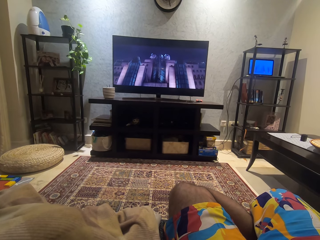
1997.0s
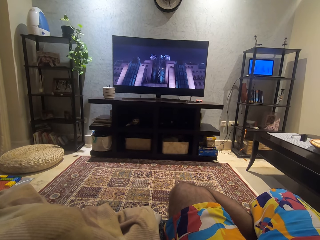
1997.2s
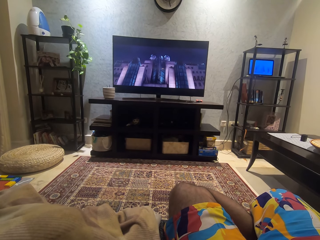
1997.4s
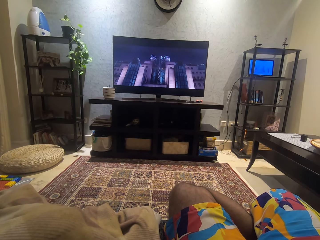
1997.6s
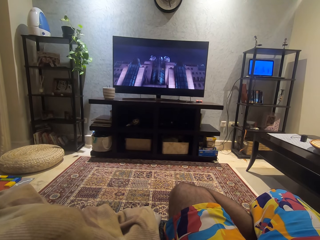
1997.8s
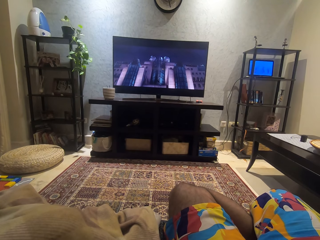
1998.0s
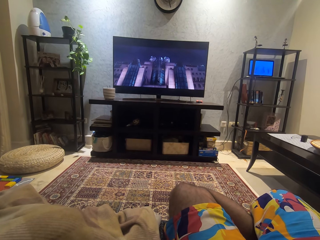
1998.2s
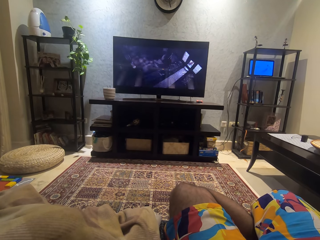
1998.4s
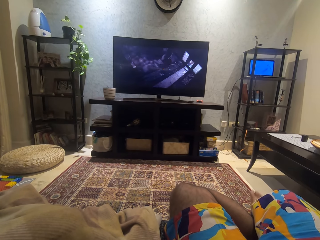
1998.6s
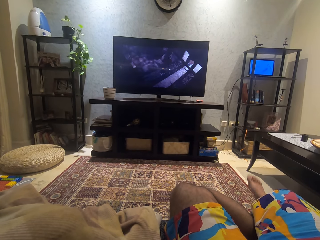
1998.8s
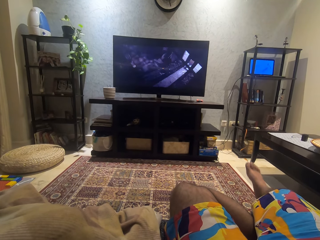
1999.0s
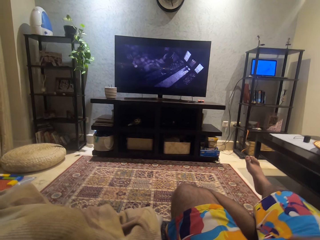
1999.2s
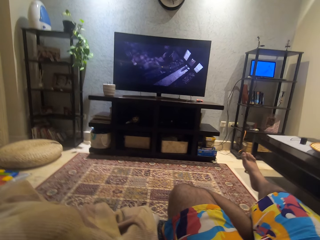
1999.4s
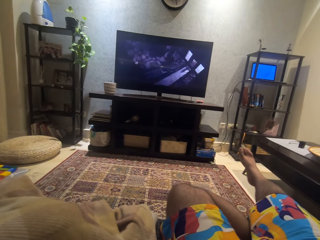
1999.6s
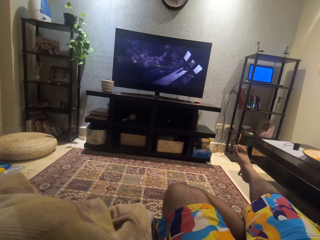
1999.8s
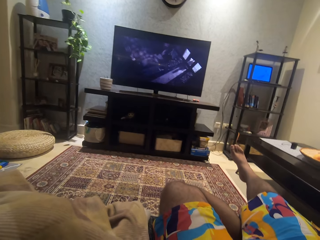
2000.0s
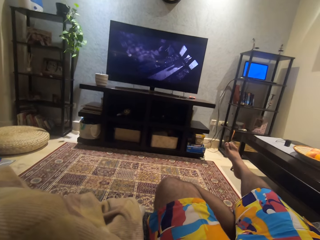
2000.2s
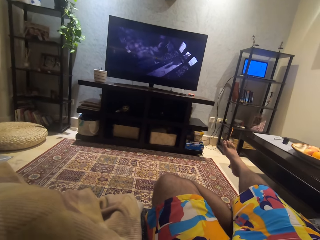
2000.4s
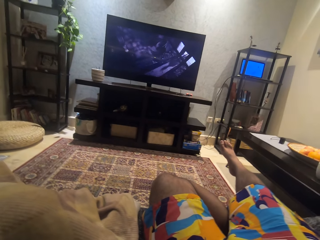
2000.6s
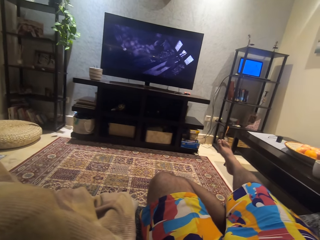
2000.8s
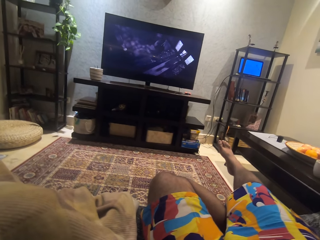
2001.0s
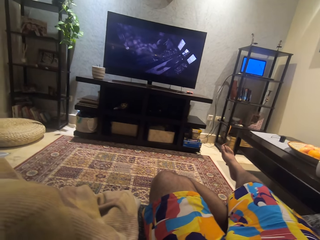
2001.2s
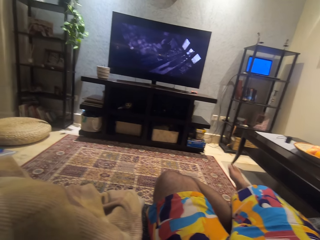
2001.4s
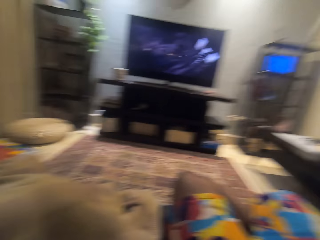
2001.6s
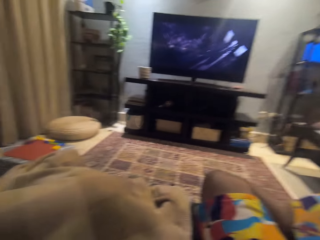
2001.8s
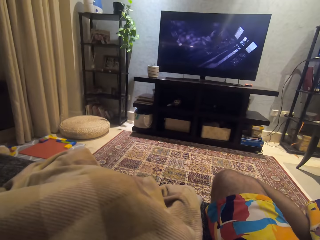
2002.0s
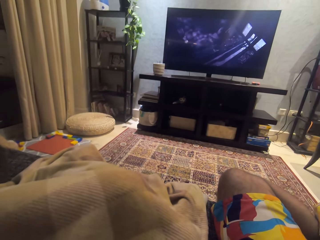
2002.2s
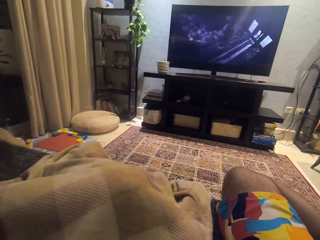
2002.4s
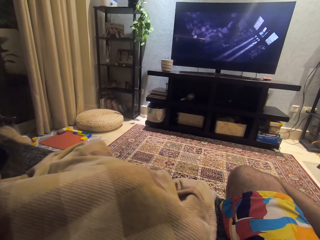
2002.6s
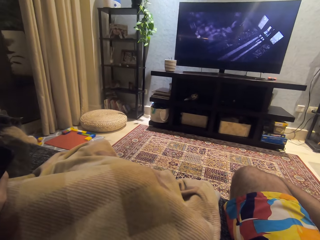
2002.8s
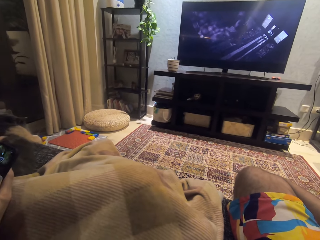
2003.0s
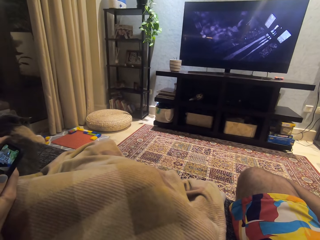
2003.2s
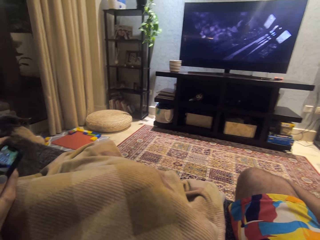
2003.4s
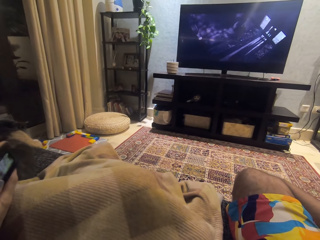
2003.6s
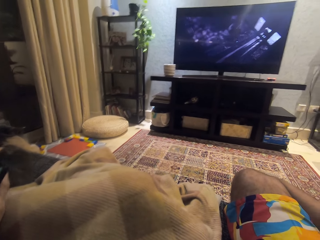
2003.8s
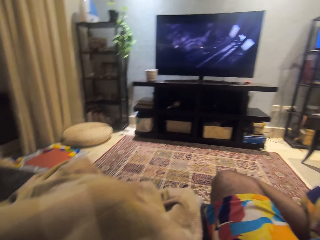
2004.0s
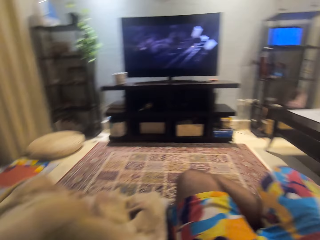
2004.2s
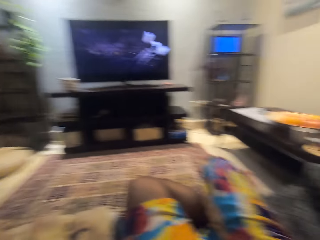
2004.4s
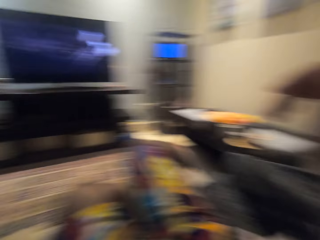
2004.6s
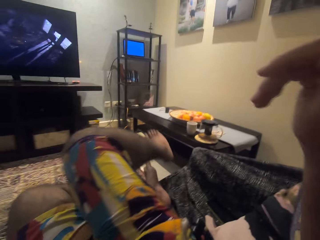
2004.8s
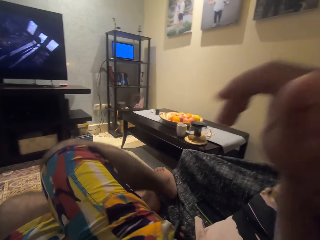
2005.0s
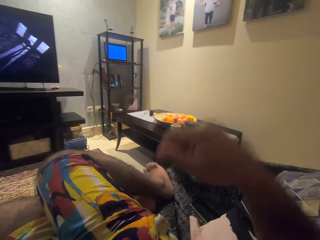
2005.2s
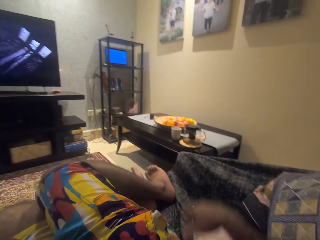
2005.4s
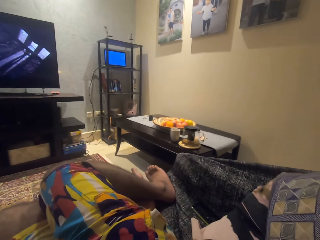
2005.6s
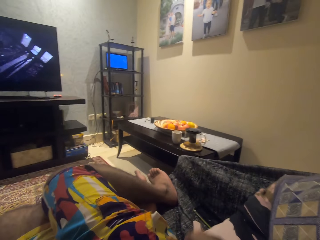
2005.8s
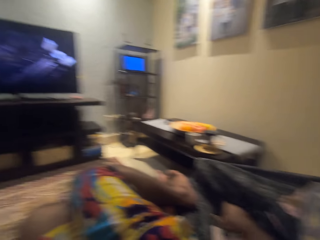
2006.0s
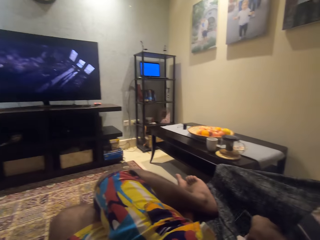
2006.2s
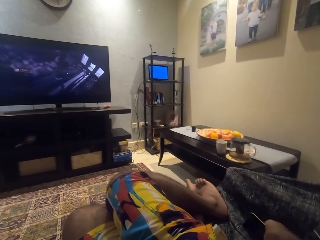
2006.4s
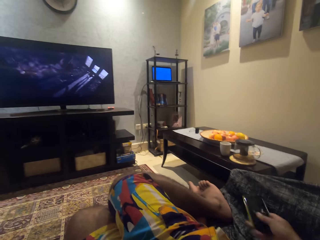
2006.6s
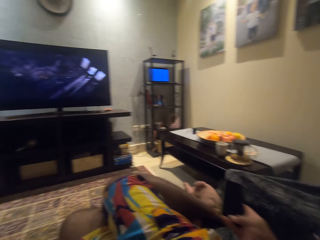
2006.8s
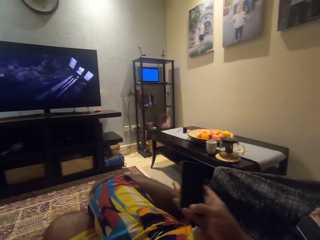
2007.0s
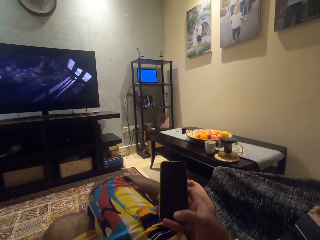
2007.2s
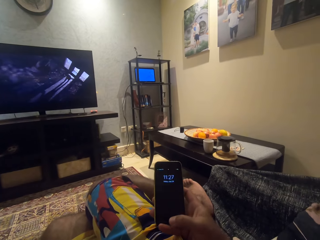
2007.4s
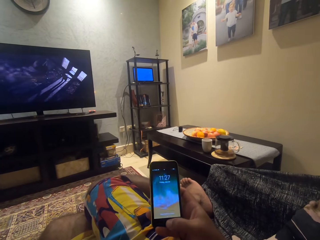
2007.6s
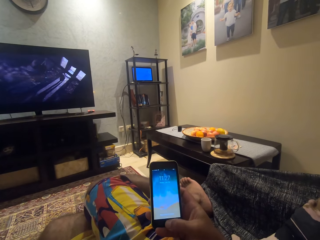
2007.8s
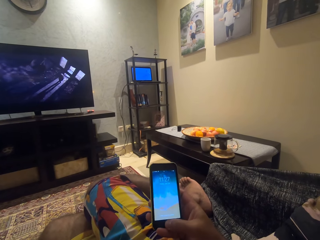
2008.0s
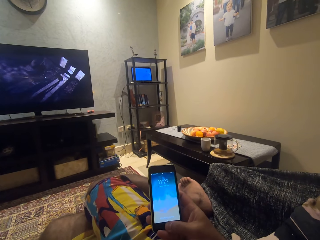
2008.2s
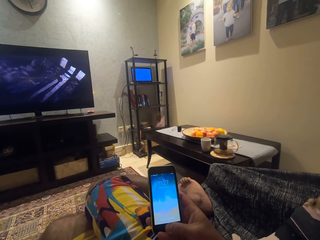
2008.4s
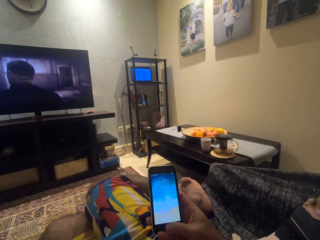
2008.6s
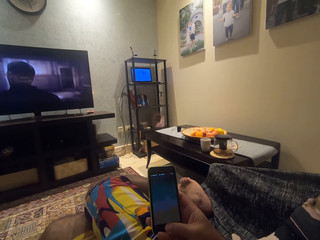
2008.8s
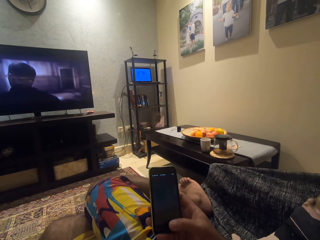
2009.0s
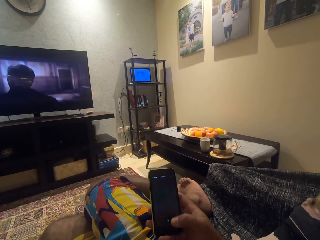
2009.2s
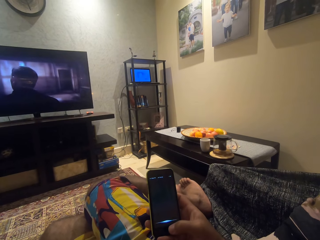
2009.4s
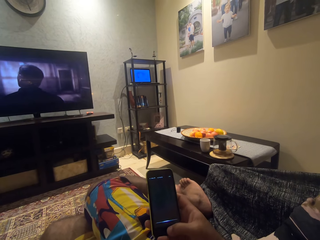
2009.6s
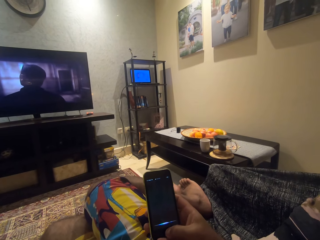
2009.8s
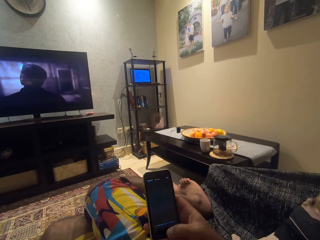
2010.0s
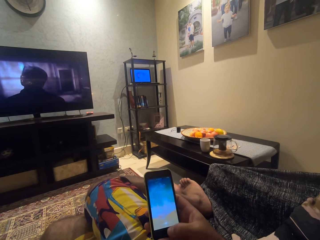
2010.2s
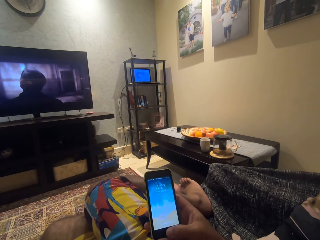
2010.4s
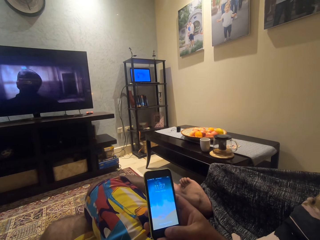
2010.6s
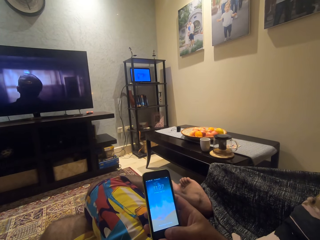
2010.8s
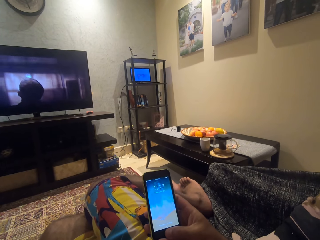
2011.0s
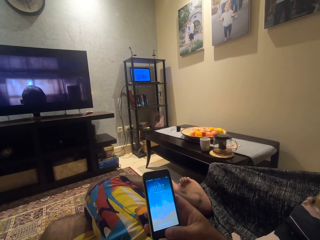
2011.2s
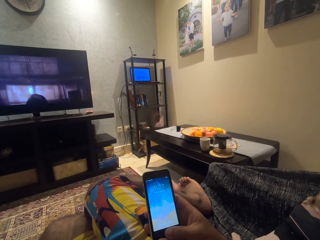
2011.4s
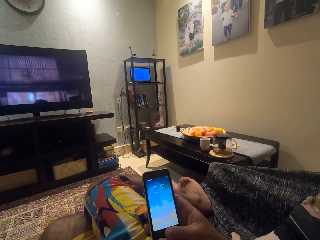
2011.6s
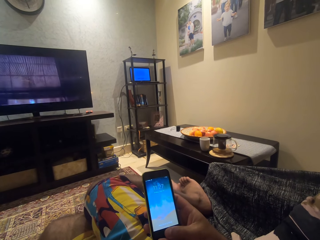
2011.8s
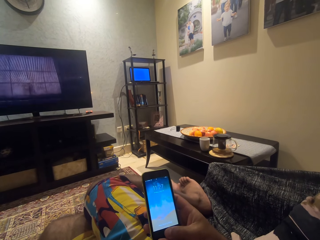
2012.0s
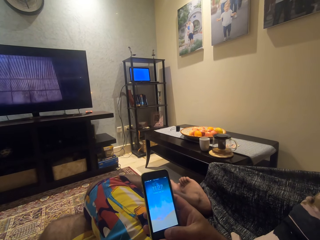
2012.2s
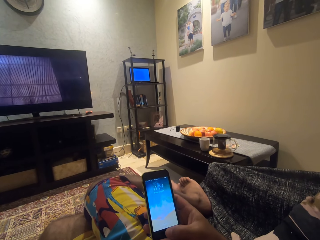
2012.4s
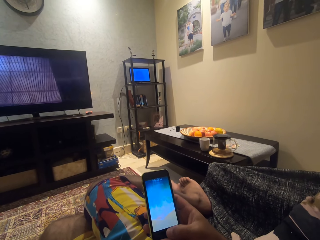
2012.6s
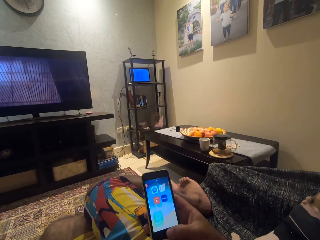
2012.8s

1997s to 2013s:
The camera wearer stretches the right leg. He looks around the room. He holds a phone in his left hand. He puts the right leg on the seat. He drops the right hand. He takes the phone on the chair with his right hand. He operates the phone with his right hand.

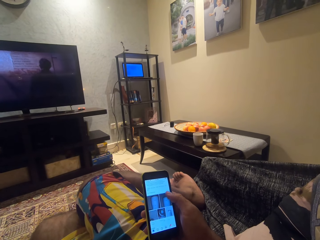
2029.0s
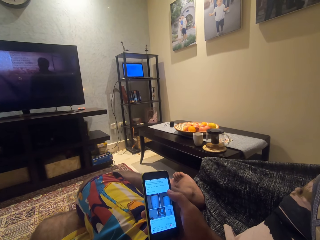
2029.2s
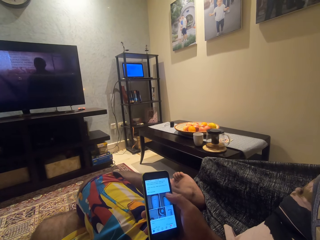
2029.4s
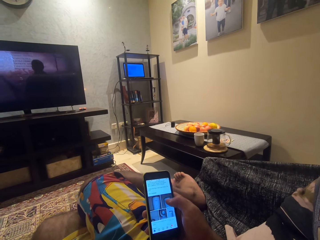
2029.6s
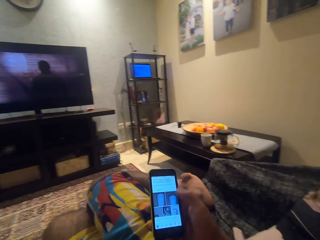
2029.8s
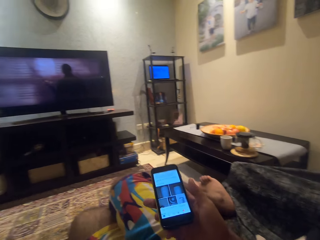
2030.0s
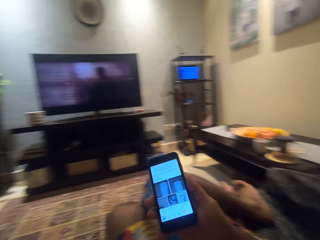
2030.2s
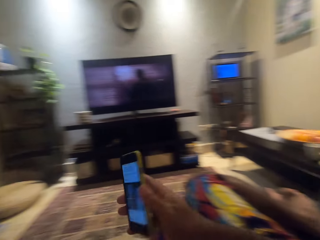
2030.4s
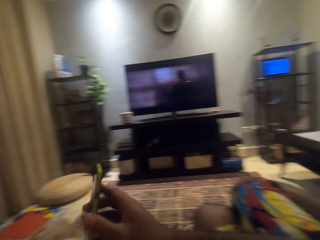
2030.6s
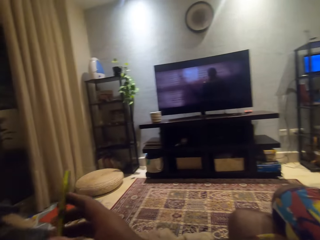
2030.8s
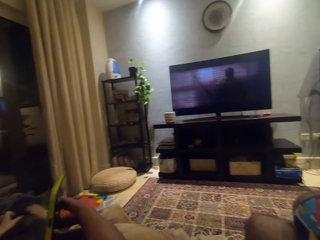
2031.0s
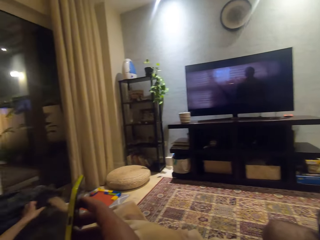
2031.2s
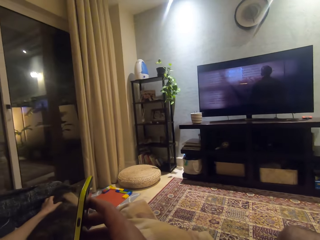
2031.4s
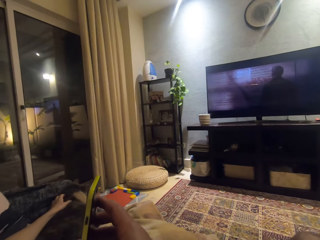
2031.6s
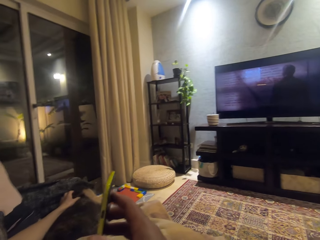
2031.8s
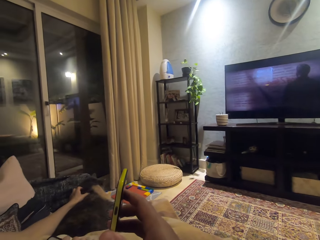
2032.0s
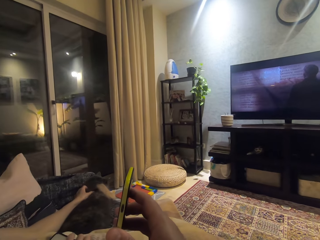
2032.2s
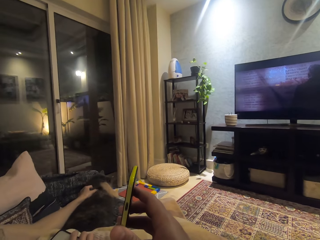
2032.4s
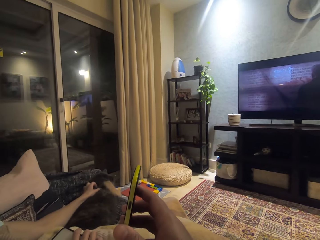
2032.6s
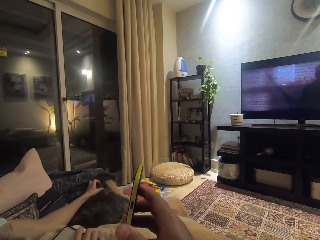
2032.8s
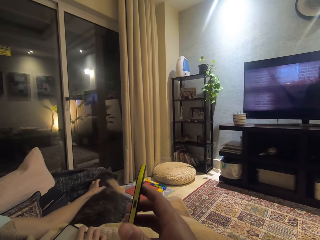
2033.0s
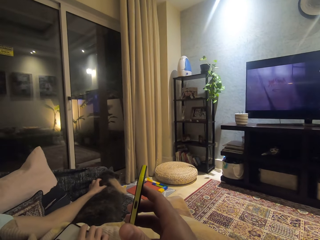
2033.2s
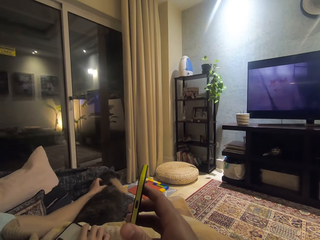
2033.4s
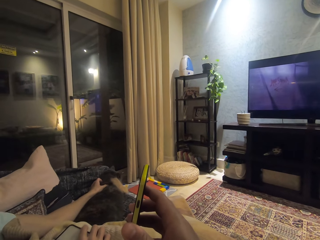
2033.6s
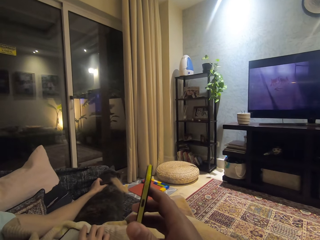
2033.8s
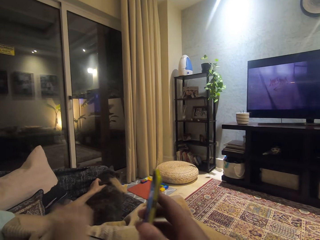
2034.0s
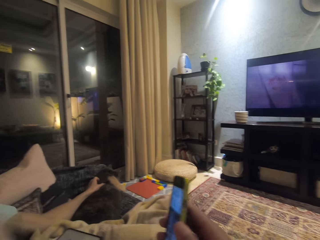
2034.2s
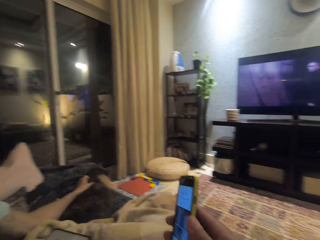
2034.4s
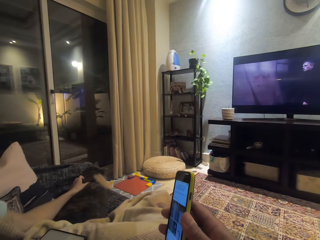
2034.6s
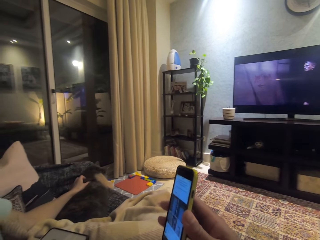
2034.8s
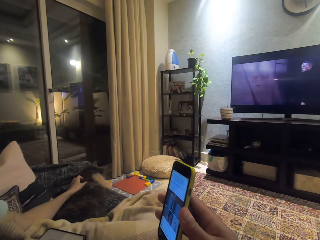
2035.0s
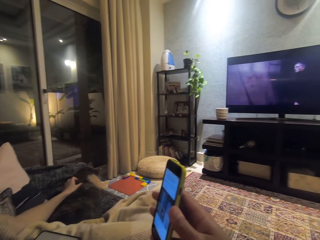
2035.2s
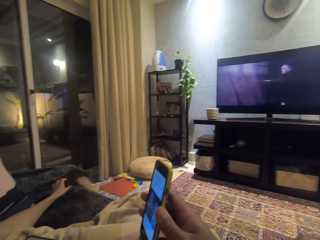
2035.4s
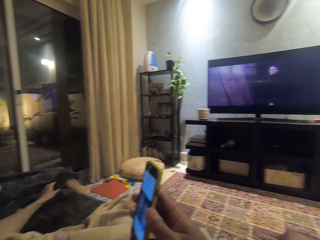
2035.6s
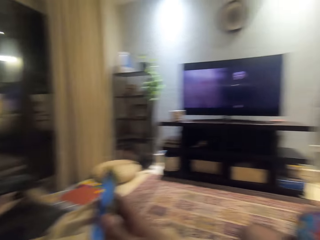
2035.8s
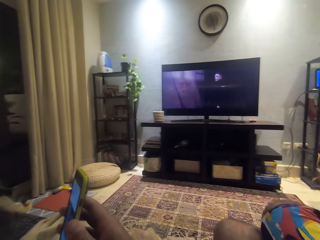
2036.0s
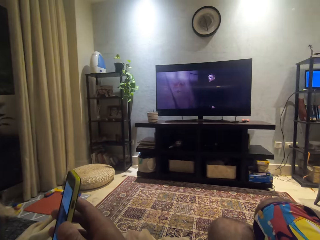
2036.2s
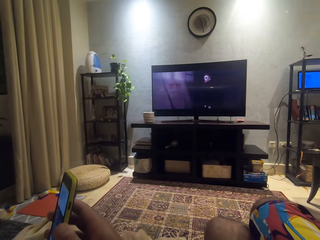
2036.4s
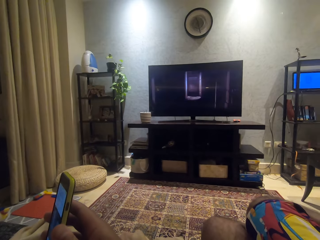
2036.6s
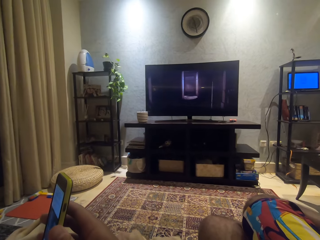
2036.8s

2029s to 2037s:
The camera wearer shows the phone to a woman.
